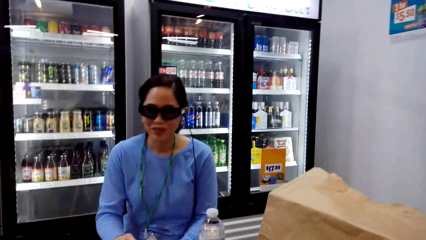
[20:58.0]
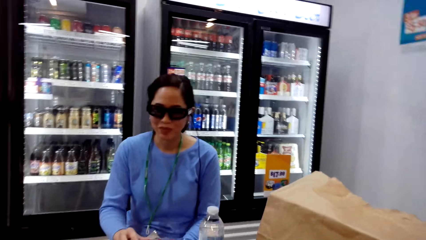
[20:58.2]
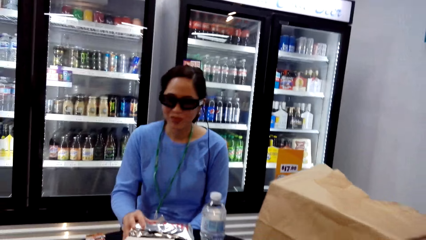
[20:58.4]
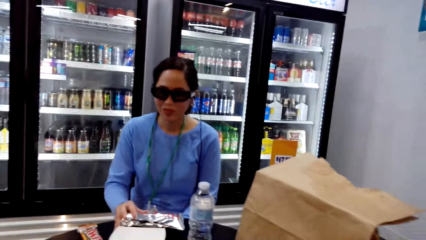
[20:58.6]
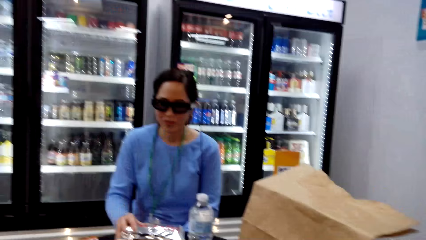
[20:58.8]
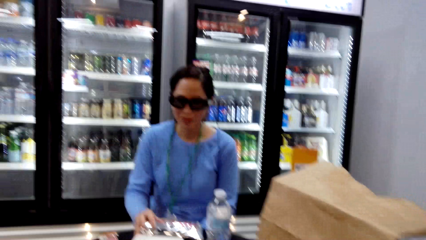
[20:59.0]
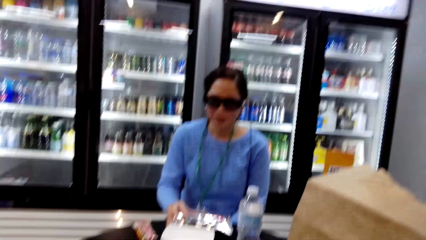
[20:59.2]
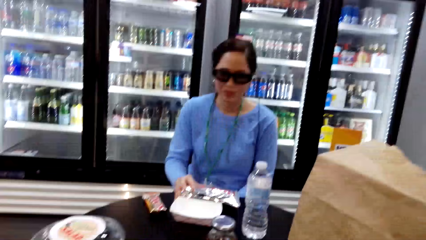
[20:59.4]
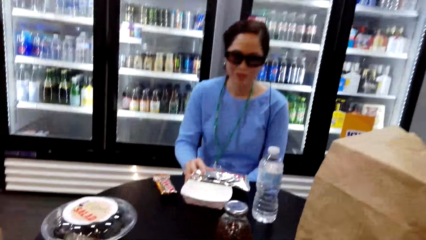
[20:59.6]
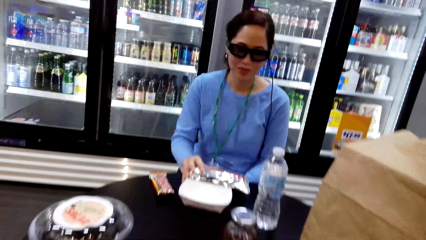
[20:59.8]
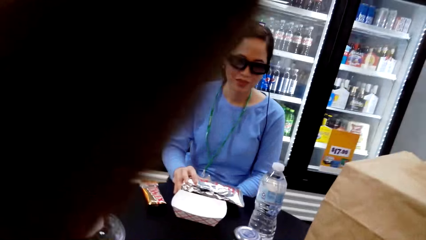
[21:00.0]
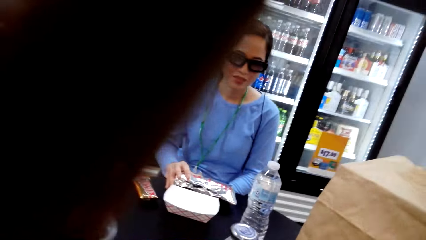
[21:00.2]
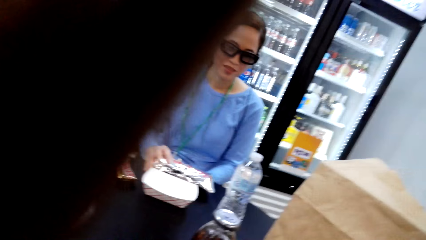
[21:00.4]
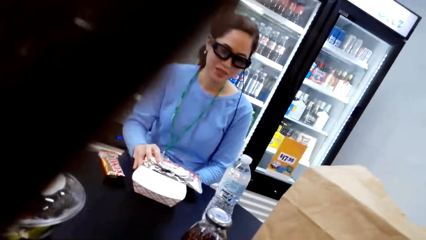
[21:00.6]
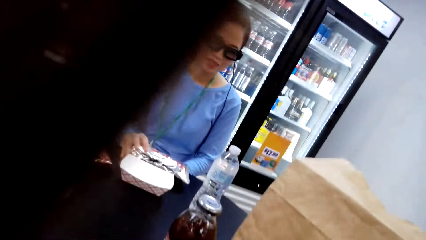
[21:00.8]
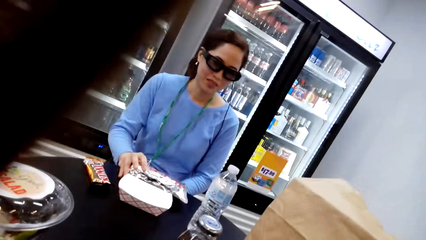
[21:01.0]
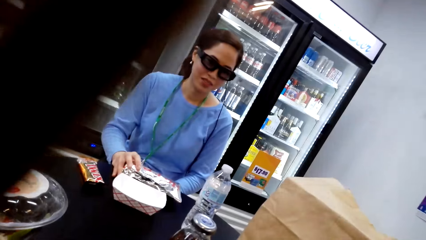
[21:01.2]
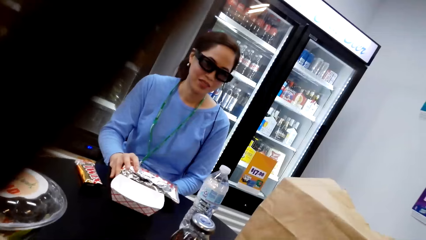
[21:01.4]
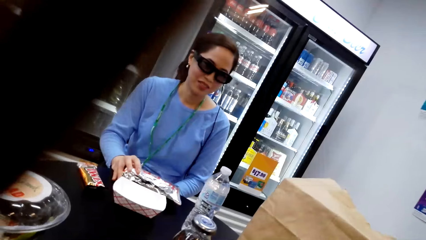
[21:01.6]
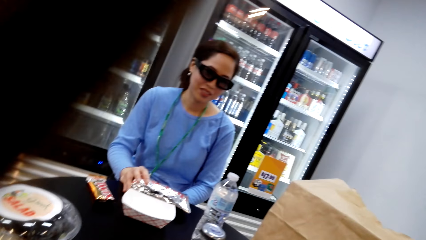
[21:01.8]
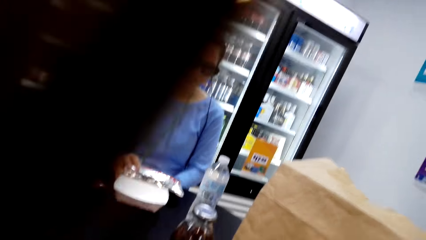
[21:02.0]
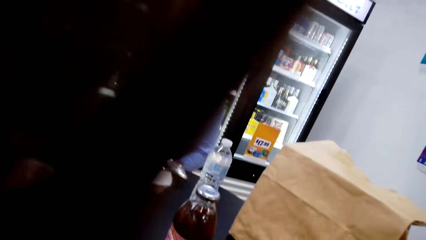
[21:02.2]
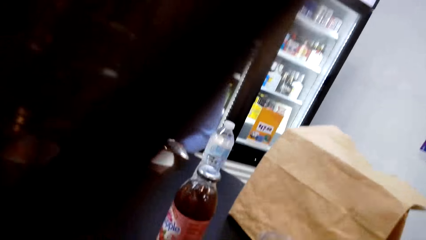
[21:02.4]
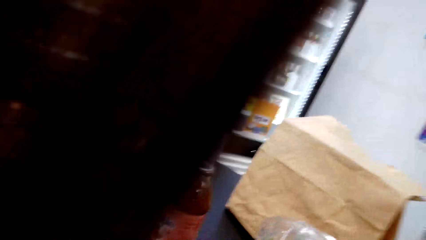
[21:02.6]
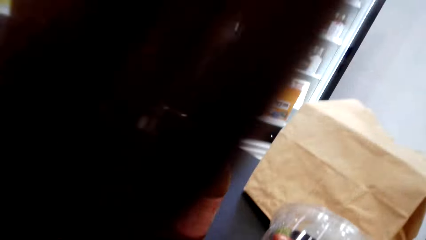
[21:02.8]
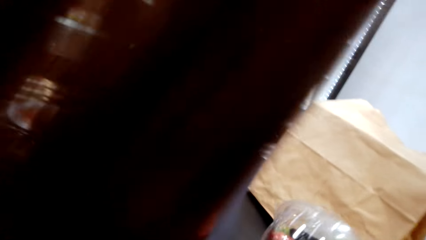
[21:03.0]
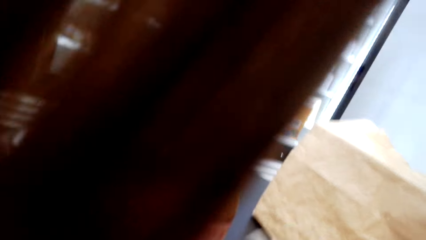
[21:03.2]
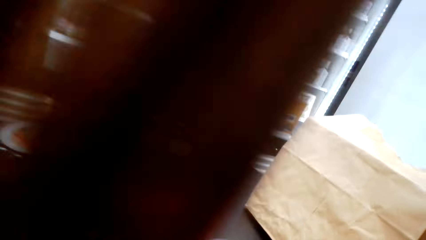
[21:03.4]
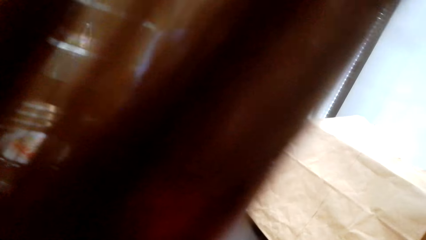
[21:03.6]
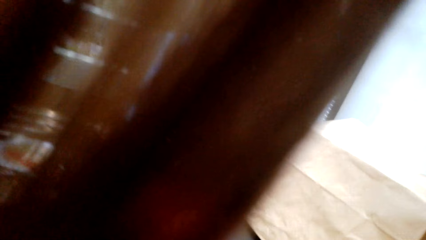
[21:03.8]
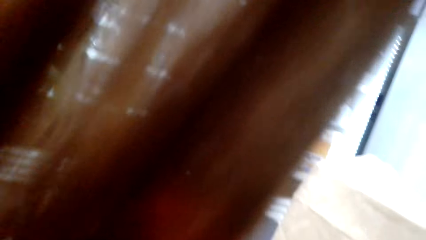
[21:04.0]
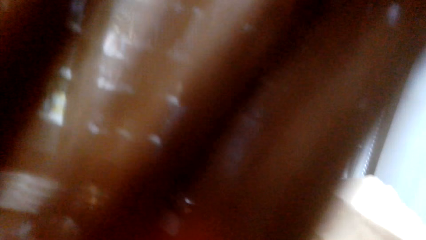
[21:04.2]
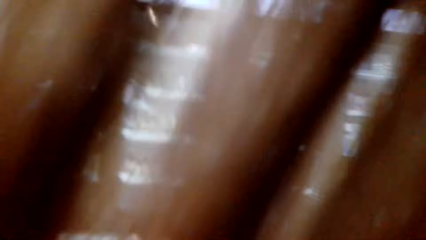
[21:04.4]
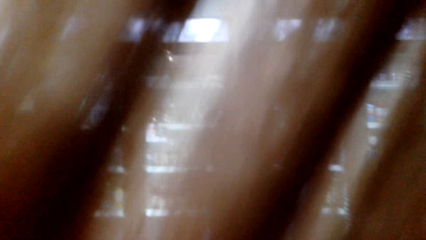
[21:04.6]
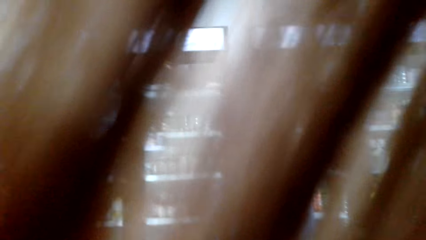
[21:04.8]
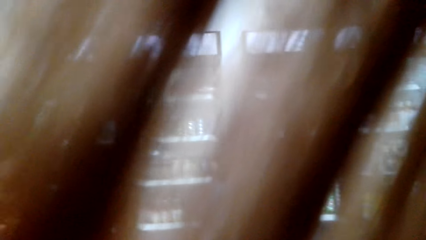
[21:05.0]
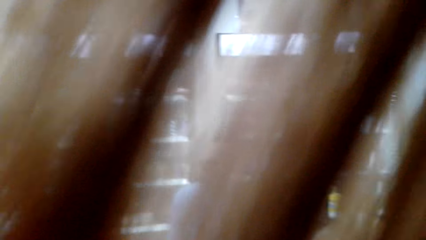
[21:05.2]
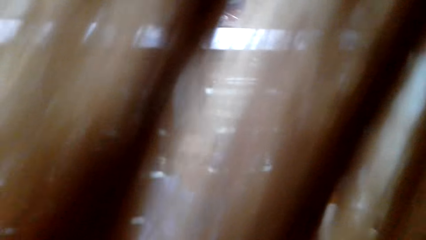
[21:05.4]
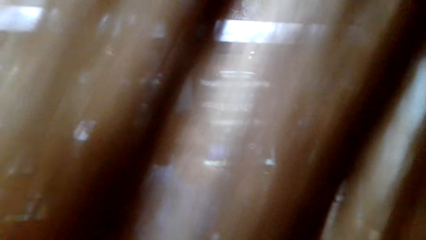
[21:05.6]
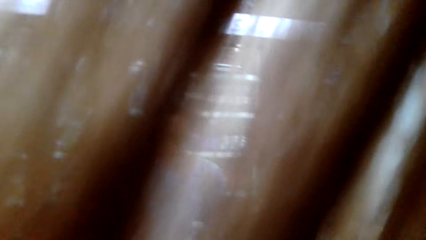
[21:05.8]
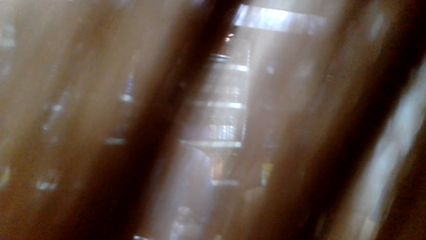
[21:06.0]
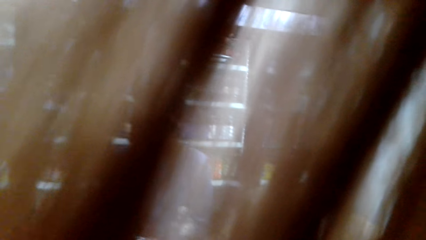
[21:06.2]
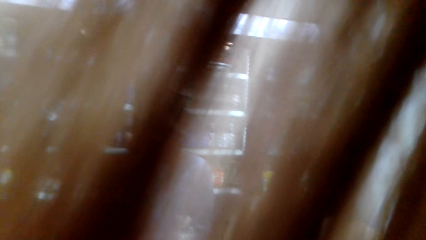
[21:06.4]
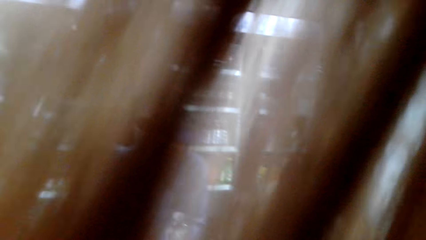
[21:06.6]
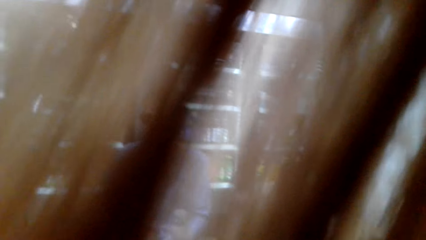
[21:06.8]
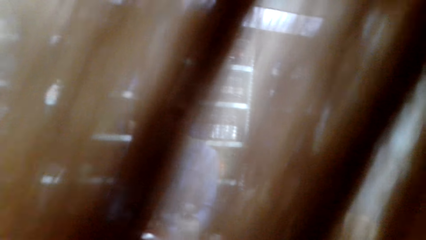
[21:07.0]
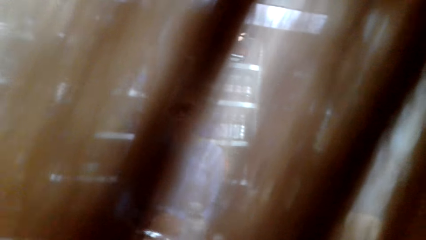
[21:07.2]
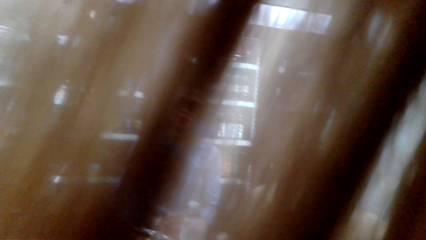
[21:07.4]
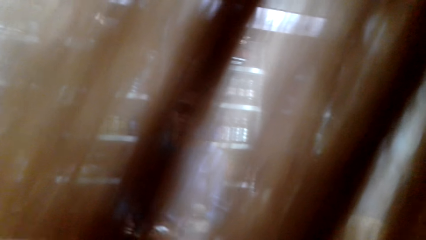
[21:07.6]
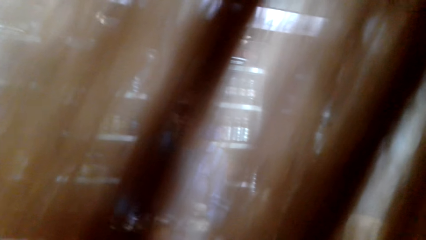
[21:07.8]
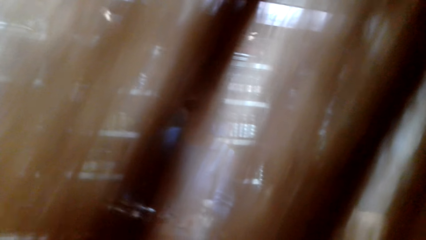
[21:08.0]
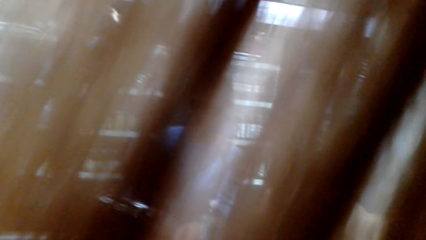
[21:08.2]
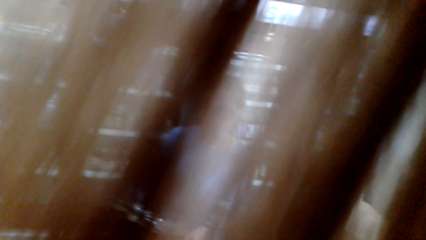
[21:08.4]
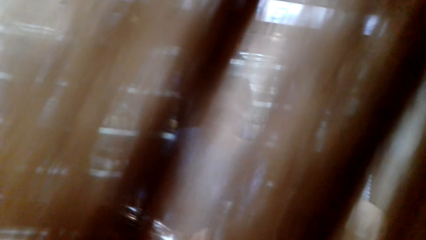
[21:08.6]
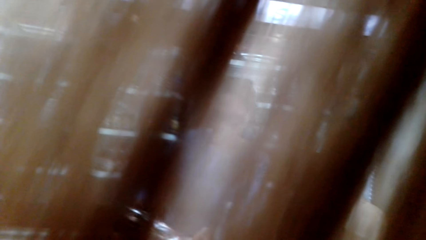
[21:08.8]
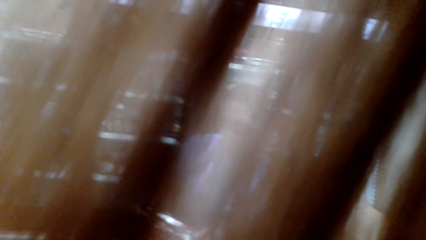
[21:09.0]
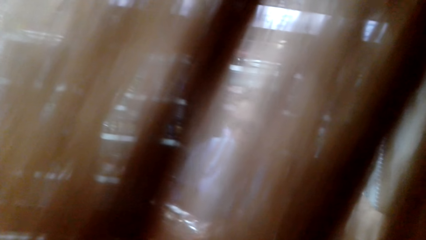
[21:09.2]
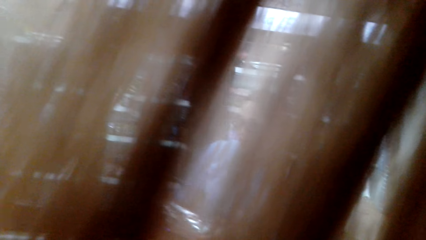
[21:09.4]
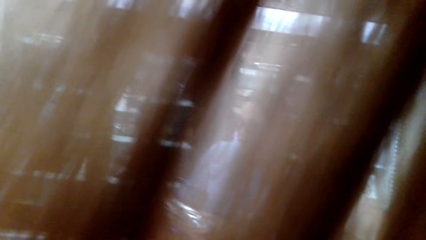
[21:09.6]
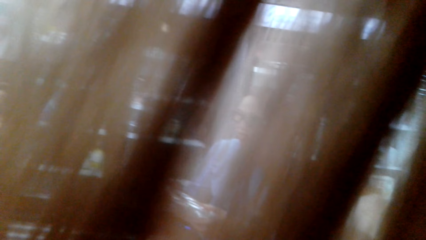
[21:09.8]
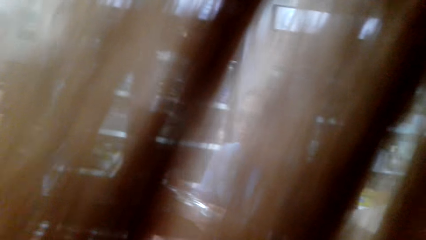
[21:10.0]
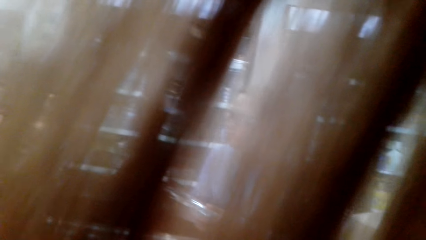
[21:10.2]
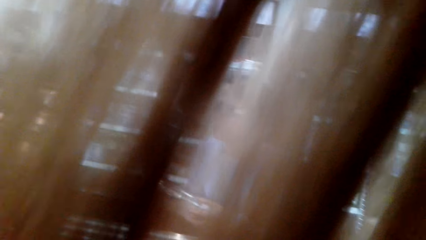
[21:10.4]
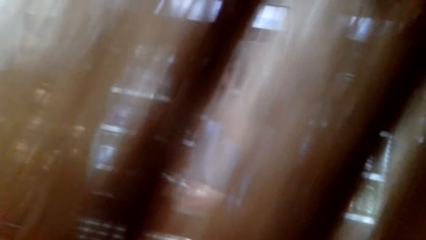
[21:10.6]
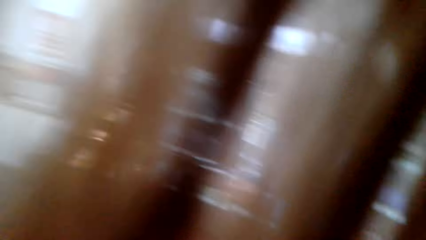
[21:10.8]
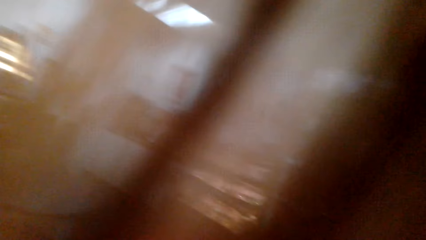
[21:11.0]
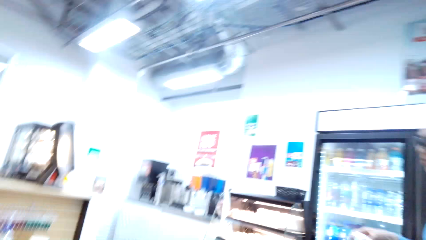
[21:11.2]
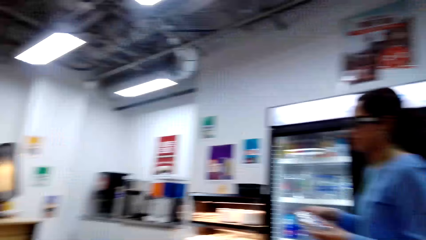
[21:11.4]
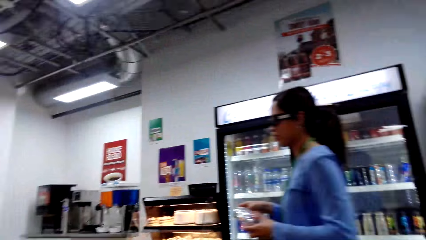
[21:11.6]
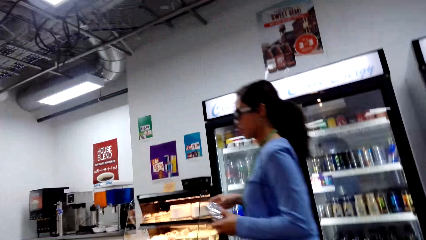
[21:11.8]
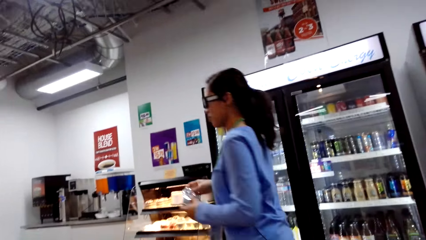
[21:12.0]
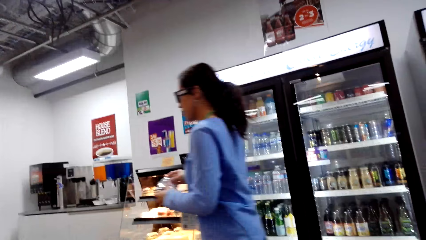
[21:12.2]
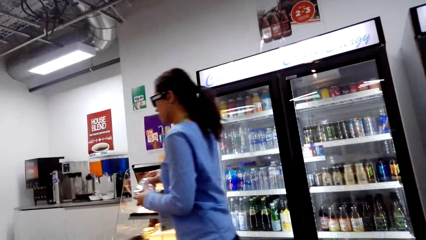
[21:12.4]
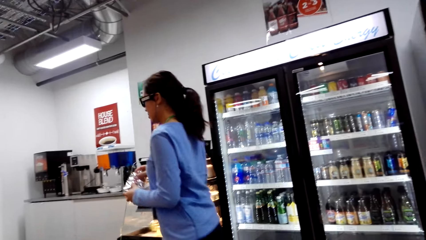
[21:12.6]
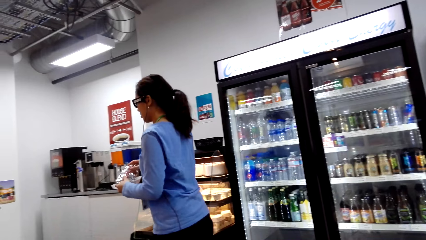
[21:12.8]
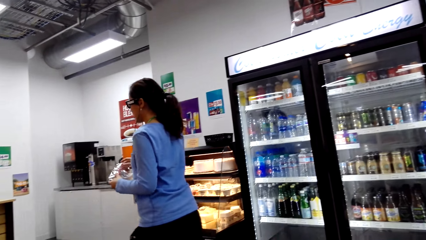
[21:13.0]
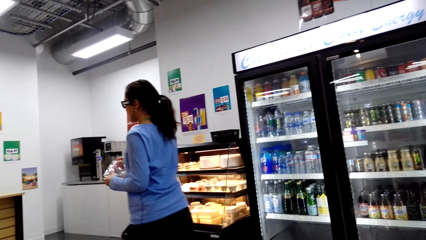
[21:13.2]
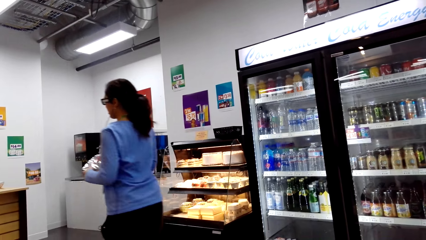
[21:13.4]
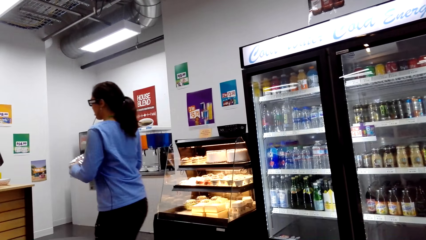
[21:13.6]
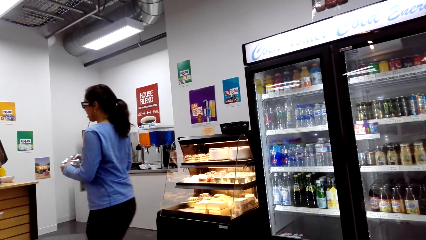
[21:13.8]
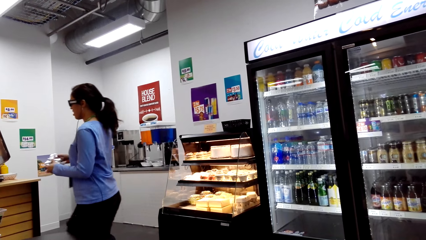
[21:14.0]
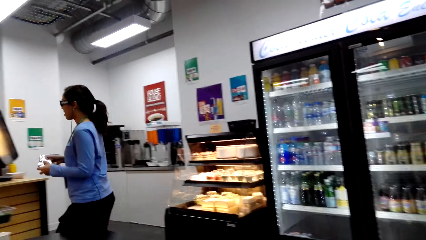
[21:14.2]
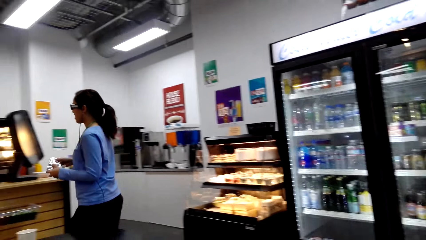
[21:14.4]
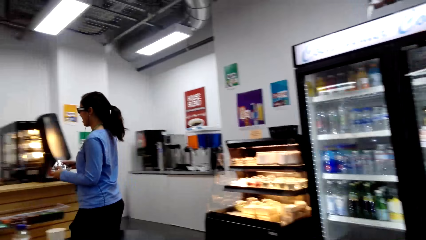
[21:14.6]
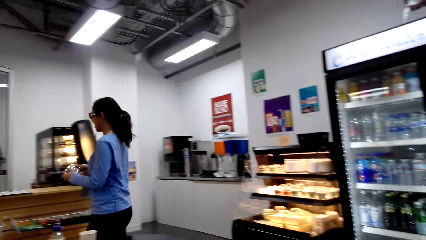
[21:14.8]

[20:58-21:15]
The camera wearer talks to a woman. The woman walks in the supermarket.
